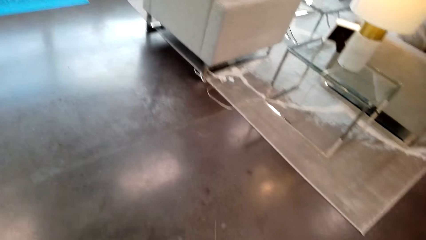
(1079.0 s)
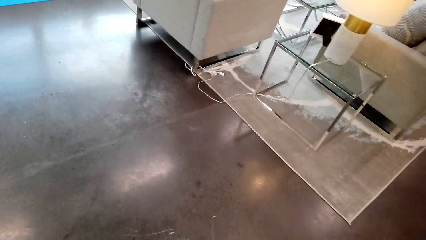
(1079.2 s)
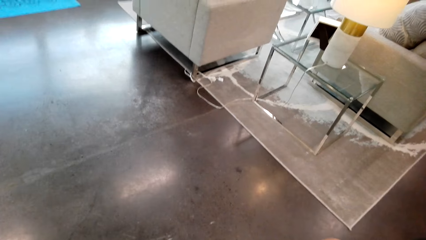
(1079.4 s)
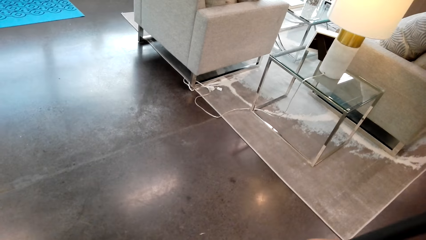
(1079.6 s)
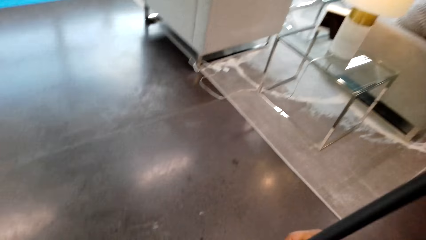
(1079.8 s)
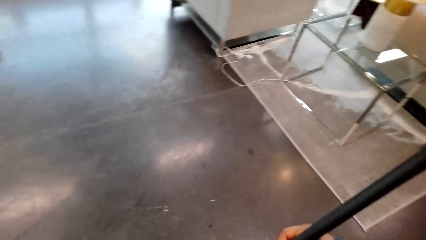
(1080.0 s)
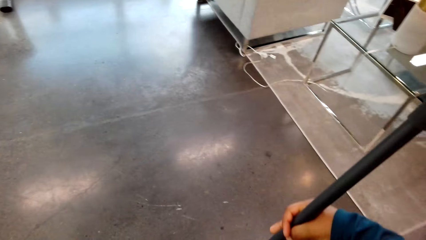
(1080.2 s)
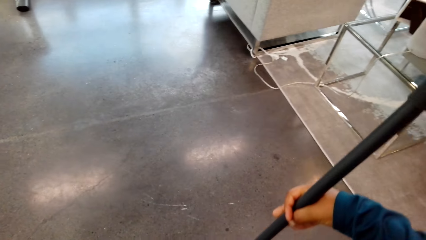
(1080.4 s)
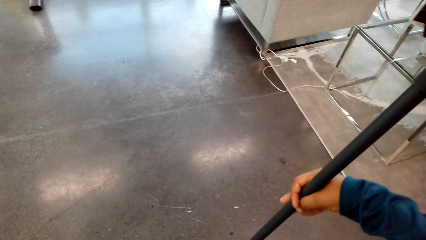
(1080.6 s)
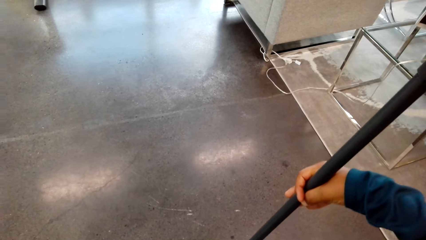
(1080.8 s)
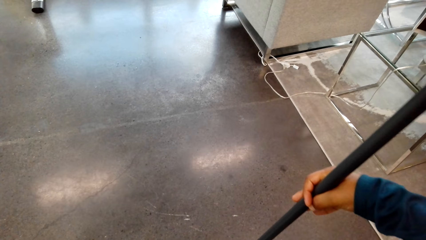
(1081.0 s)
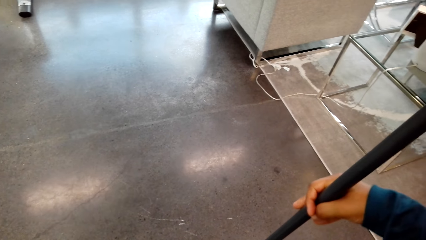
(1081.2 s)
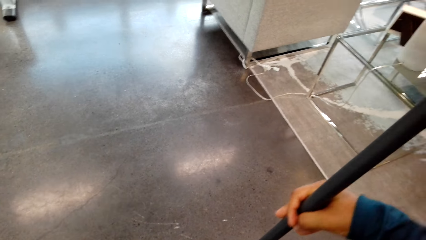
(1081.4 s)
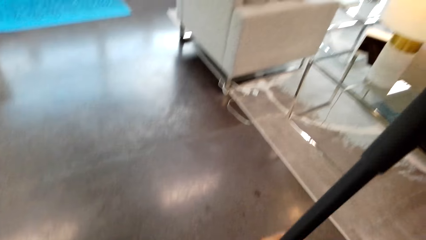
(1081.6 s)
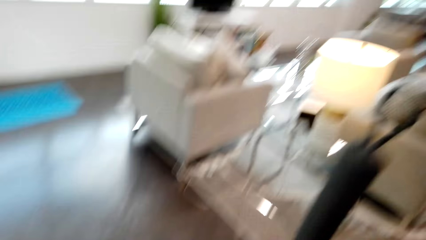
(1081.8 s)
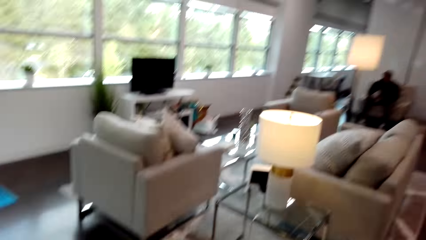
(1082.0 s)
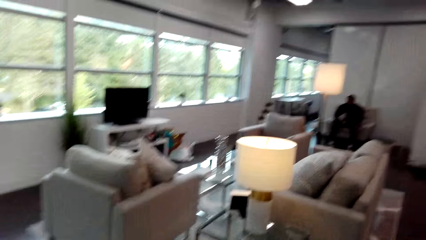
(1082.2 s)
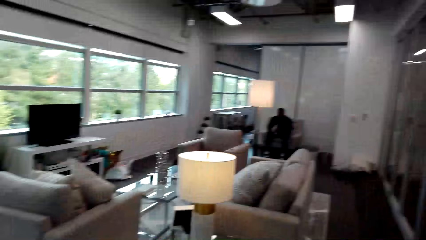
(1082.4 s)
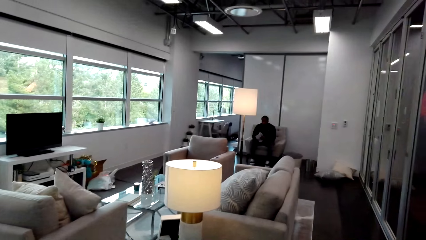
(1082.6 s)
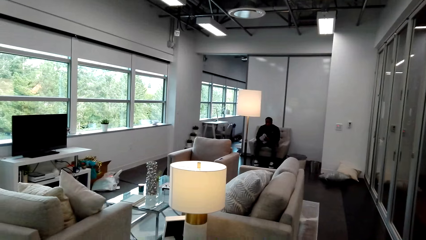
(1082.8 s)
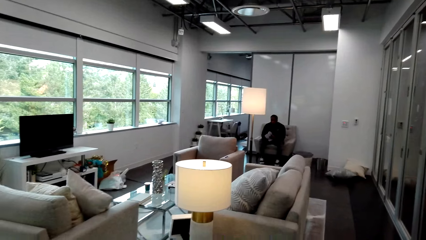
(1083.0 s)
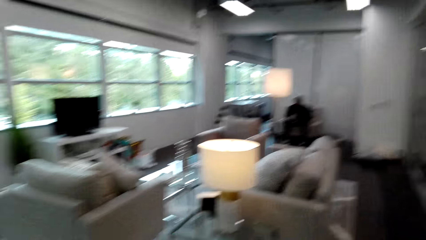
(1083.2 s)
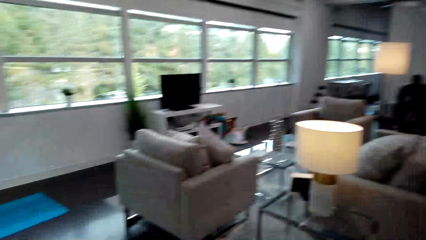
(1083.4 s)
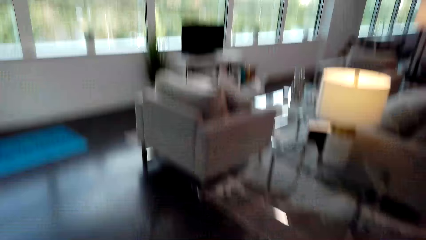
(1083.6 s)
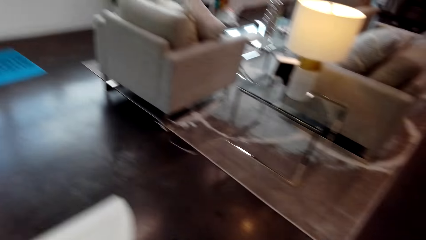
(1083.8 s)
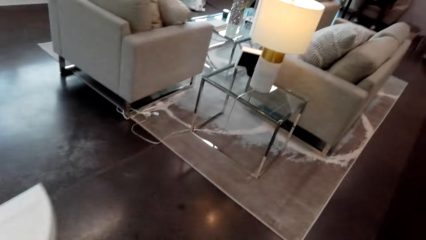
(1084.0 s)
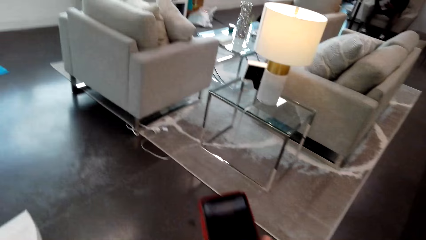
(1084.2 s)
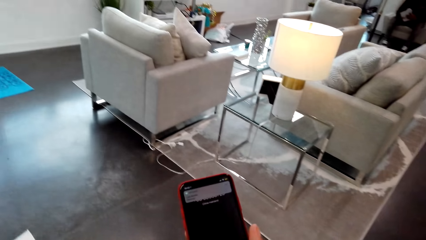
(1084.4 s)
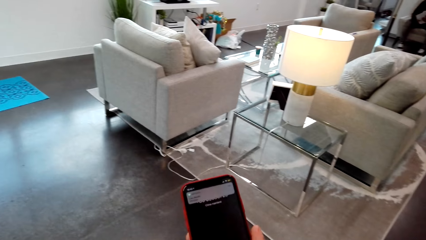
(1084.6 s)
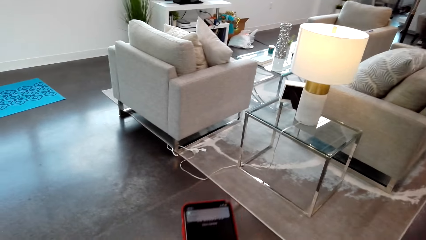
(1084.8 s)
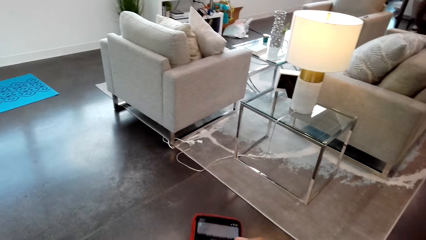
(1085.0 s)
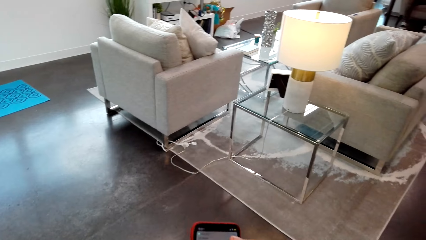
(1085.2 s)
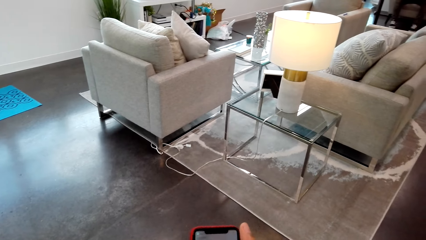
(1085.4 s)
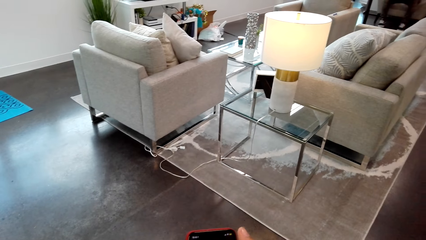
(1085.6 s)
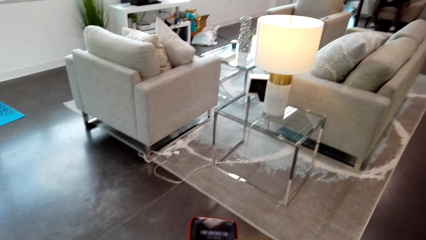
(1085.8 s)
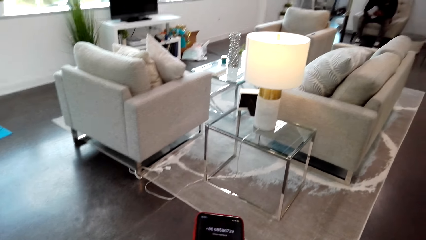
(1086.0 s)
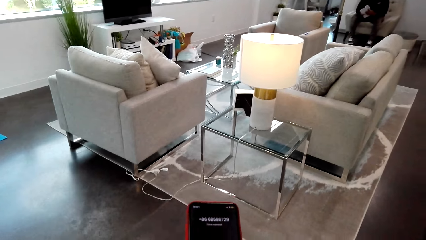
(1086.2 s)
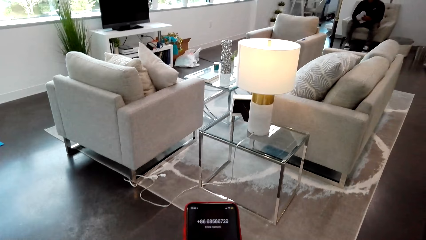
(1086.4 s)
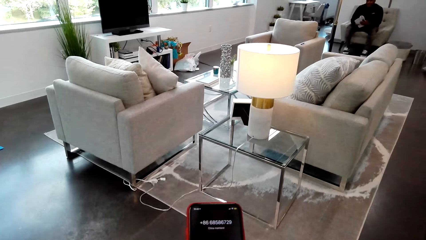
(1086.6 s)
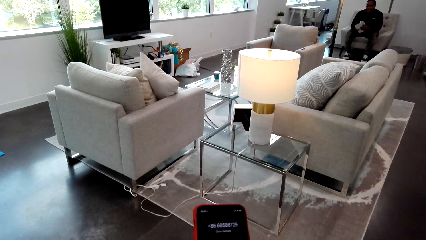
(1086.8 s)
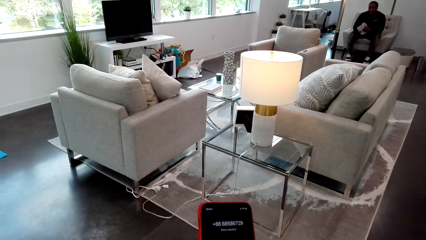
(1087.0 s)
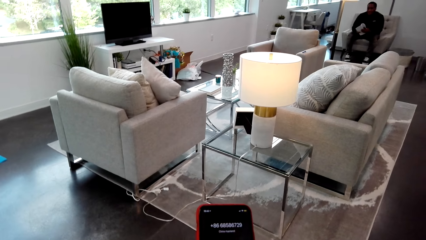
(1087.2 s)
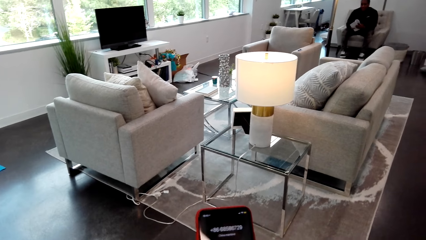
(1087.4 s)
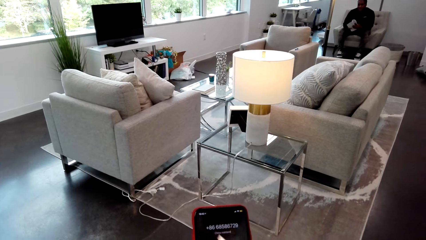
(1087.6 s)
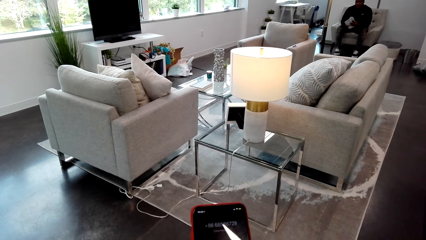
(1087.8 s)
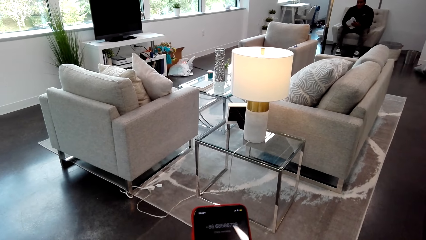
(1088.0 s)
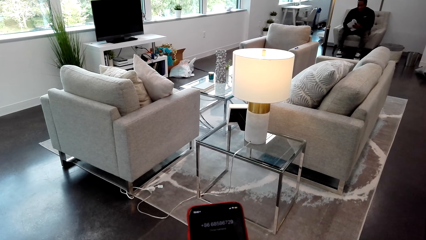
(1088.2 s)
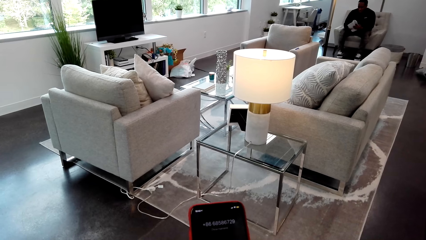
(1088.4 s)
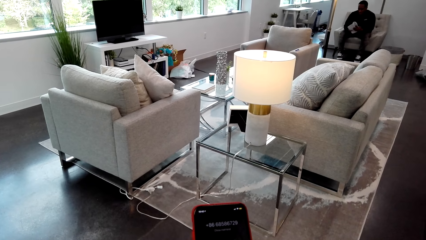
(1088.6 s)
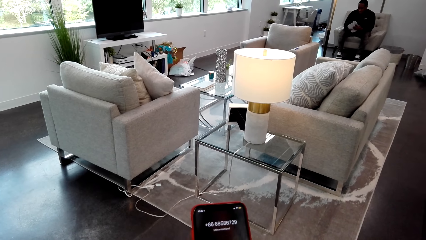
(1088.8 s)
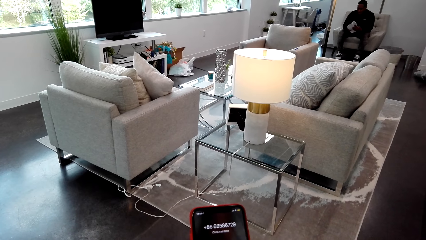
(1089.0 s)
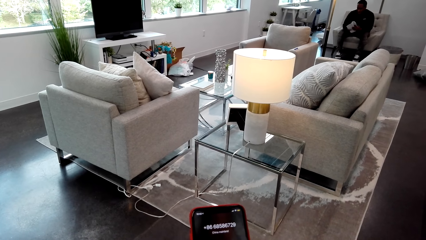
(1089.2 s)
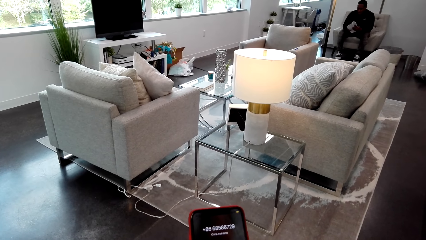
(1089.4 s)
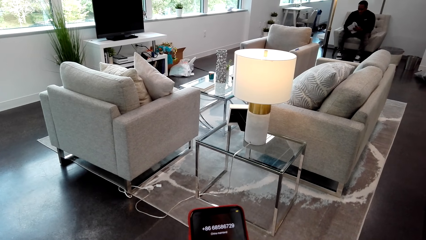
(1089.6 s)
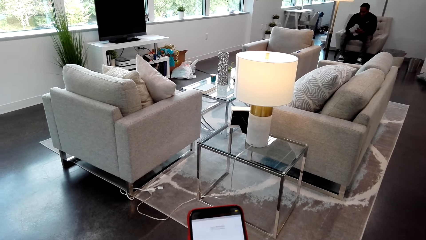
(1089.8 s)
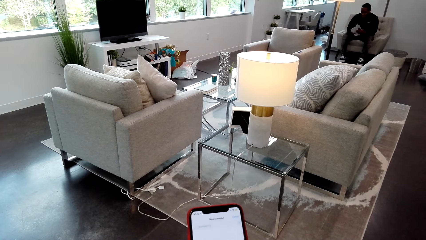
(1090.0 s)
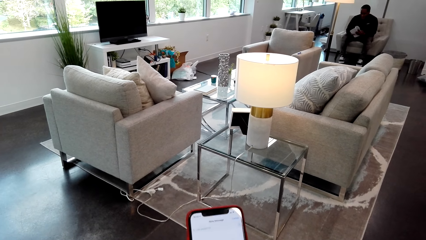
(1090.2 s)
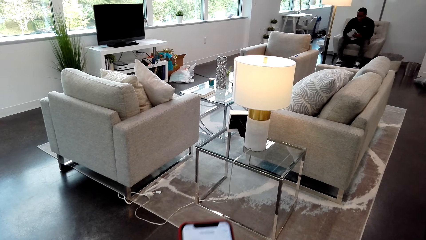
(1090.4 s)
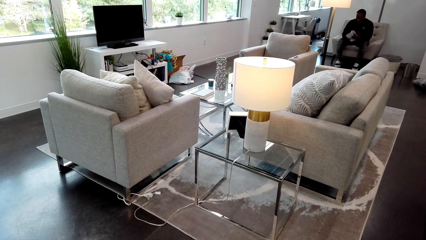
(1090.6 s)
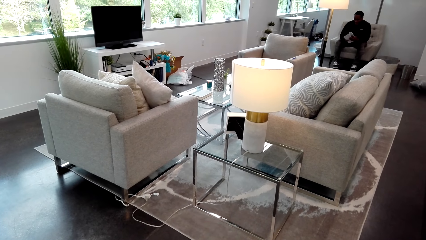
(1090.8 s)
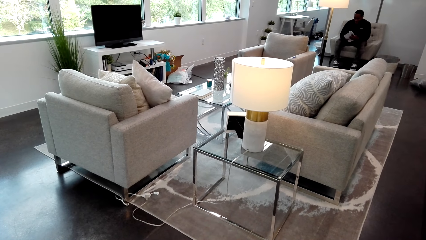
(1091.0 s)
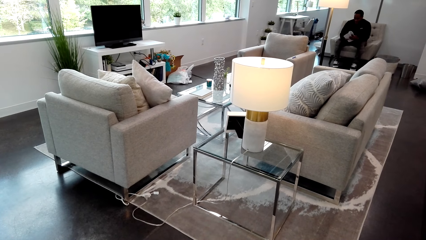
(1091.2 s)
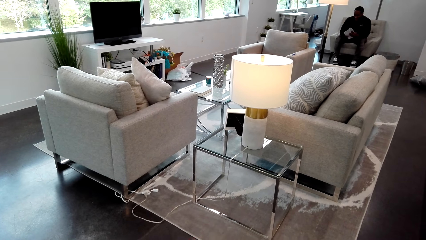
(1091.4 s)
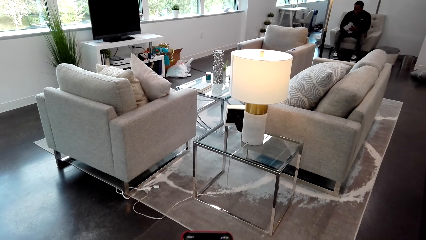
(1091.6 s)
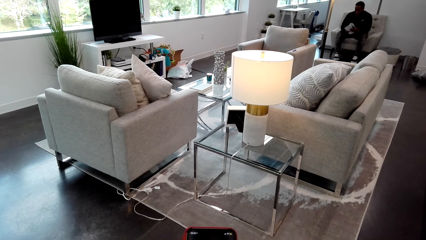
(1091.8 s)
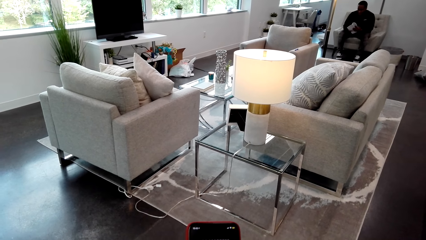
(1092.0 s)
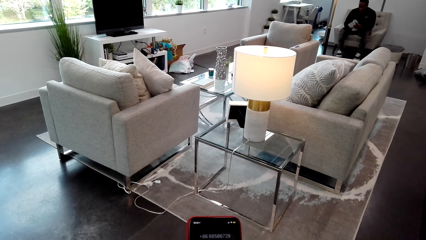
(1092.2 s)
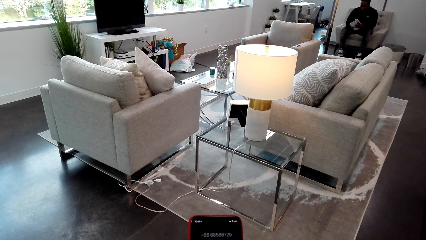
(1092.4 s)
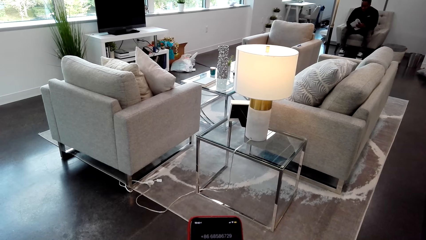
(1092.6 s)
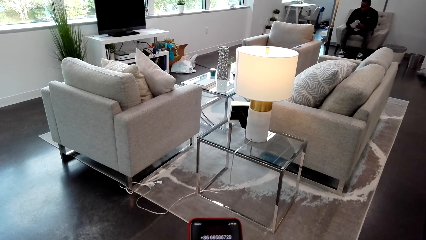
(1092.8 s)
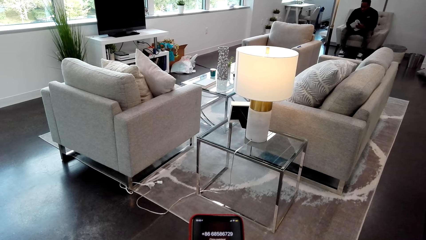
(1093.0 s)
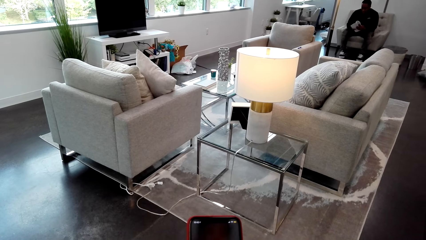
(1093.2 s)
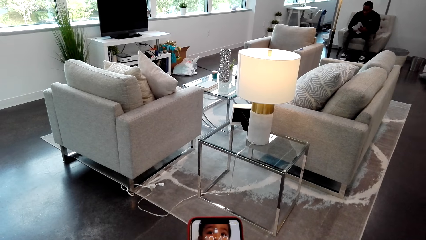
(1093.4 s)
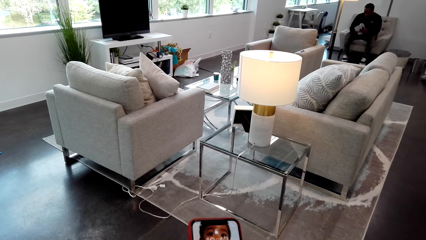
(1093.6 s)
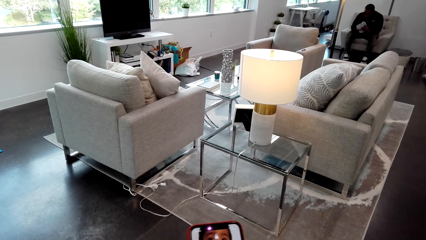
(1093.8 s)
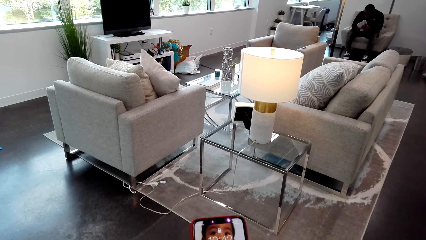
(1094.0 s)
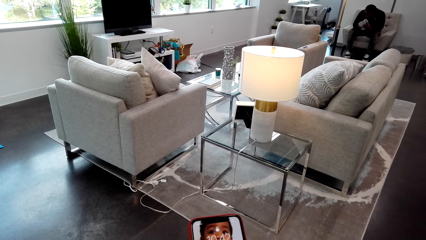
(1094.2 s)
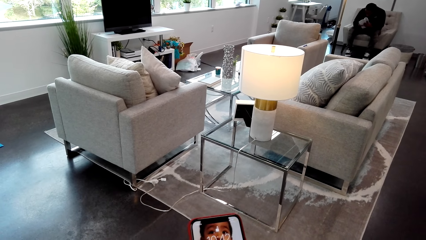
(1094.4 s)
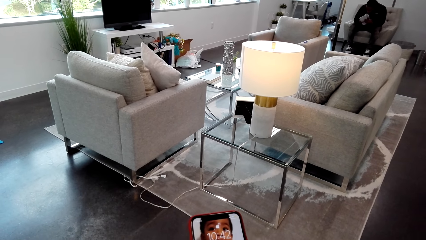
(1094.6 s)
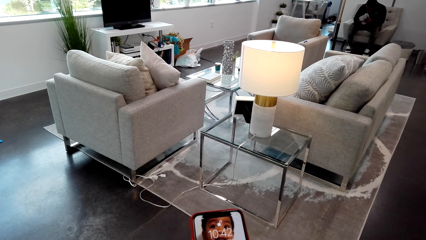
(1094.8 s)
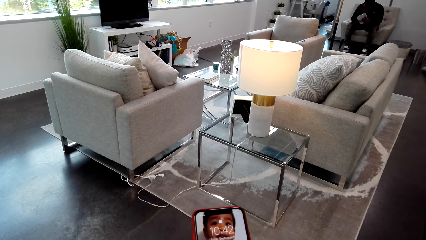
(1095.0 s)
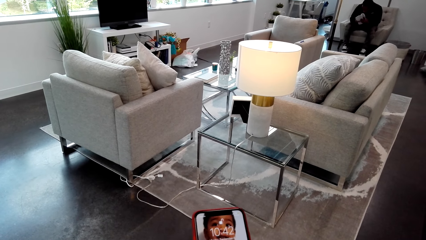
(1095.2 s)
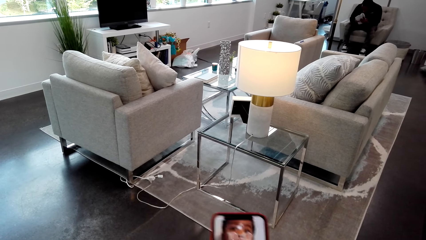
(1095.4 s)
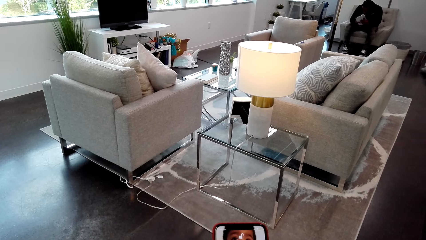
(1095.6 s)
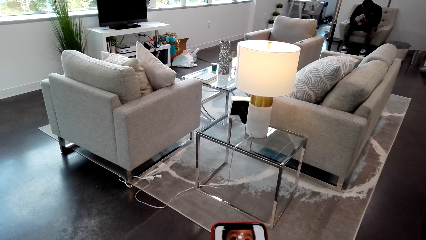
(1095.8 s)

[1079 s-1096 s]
The camera wearer swipes the floor with a hand broom. He operates the phone. He looks at his cellphone. He scrolls through his cellphone.
